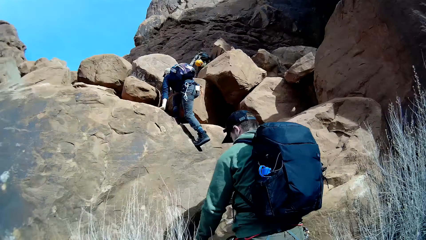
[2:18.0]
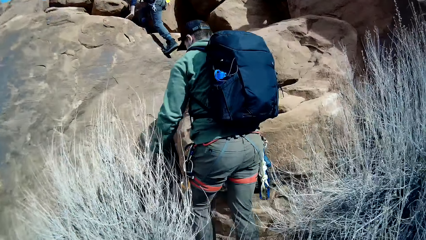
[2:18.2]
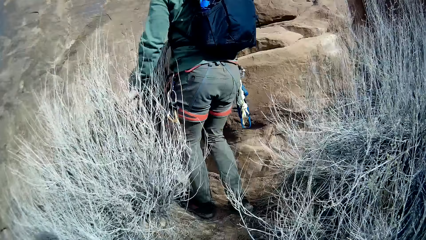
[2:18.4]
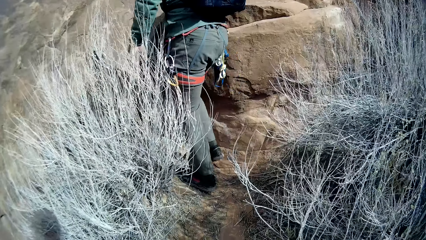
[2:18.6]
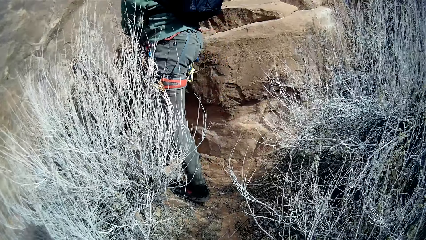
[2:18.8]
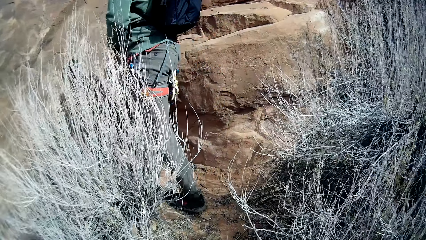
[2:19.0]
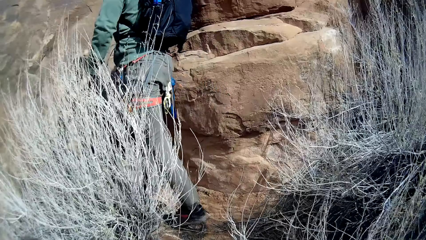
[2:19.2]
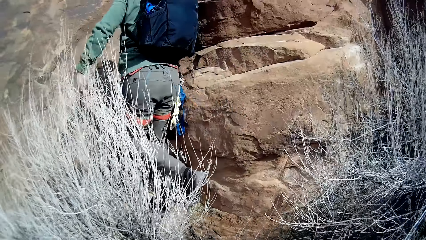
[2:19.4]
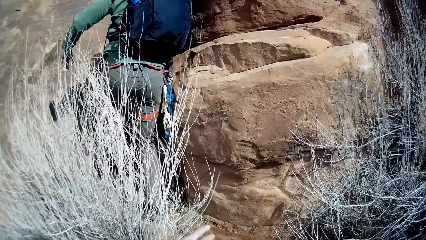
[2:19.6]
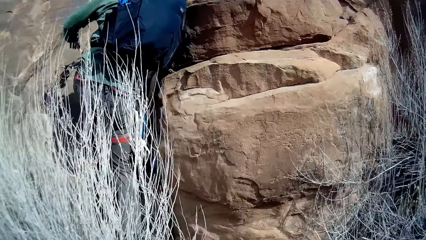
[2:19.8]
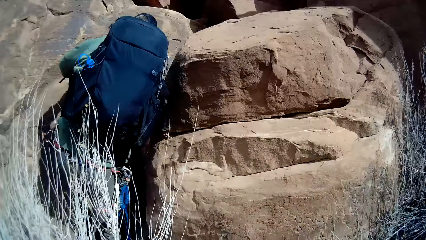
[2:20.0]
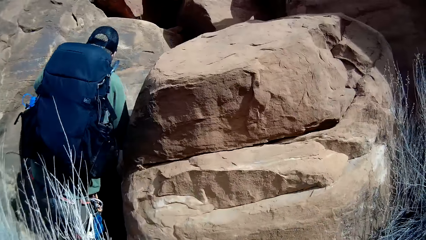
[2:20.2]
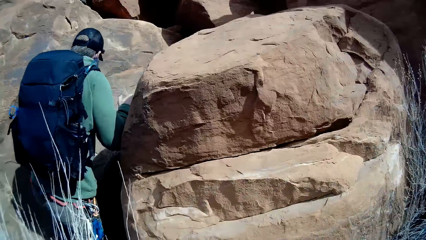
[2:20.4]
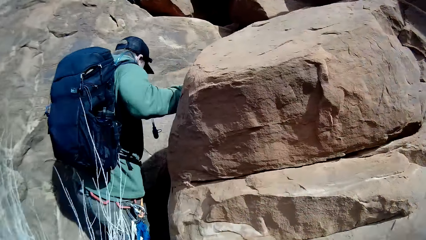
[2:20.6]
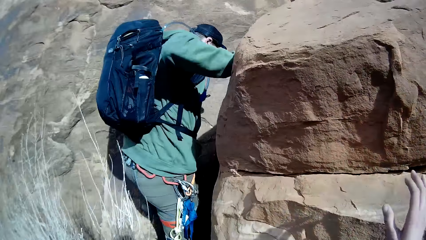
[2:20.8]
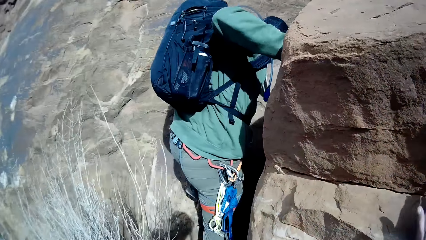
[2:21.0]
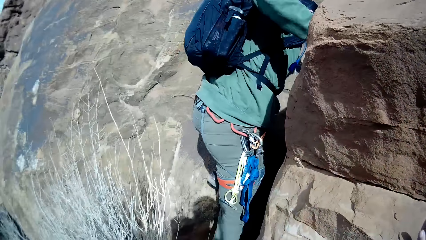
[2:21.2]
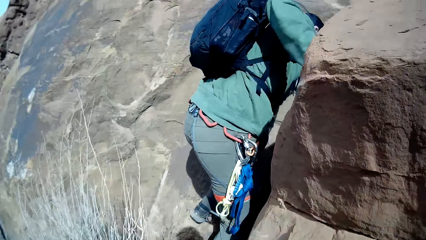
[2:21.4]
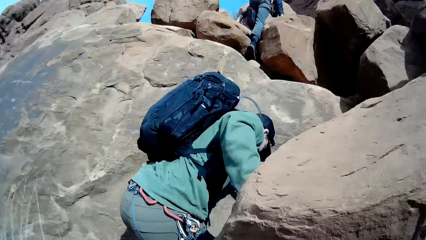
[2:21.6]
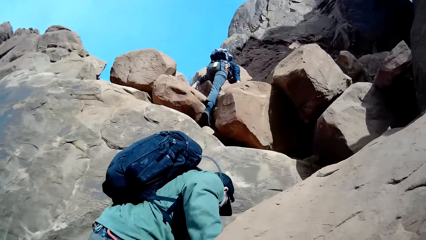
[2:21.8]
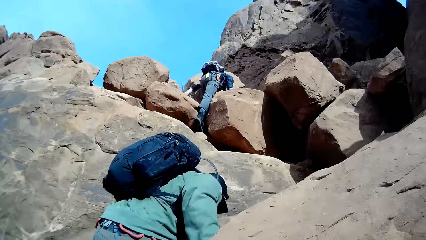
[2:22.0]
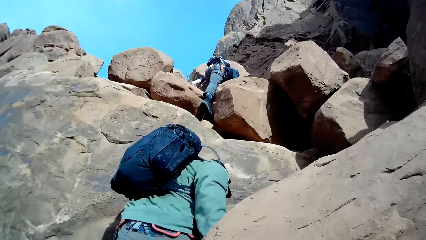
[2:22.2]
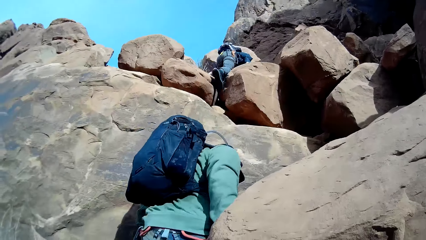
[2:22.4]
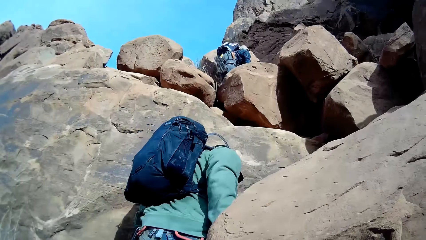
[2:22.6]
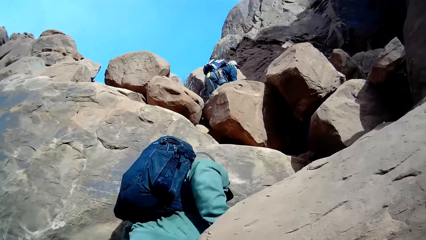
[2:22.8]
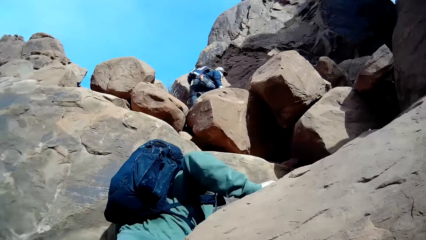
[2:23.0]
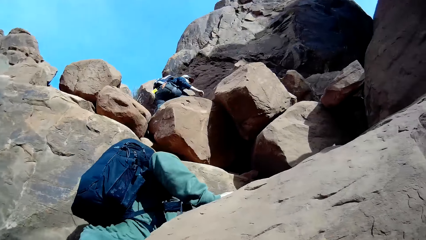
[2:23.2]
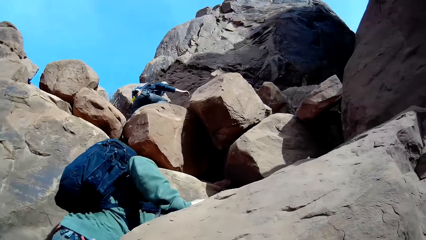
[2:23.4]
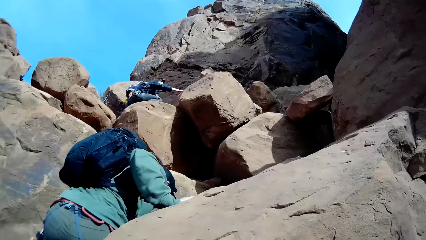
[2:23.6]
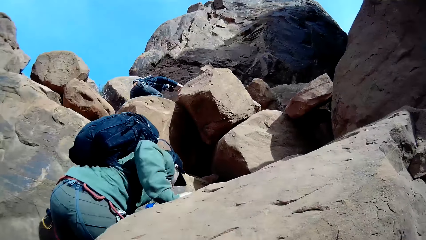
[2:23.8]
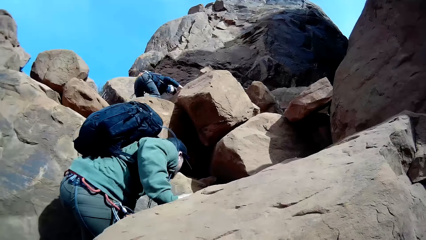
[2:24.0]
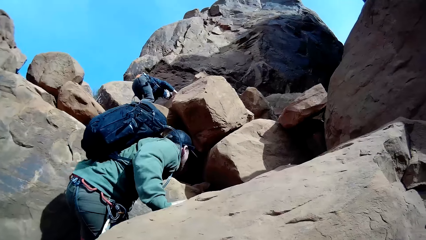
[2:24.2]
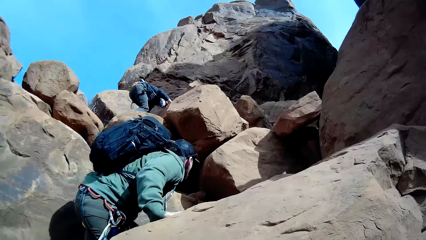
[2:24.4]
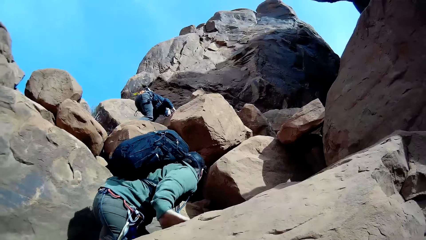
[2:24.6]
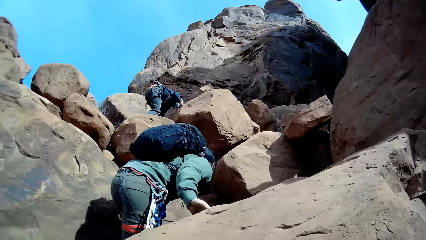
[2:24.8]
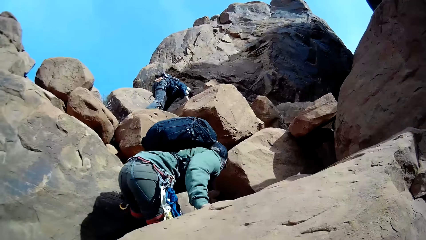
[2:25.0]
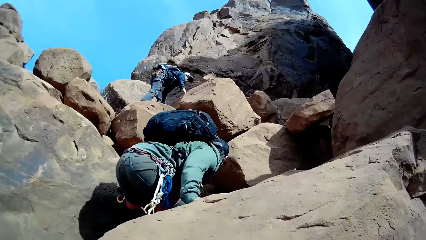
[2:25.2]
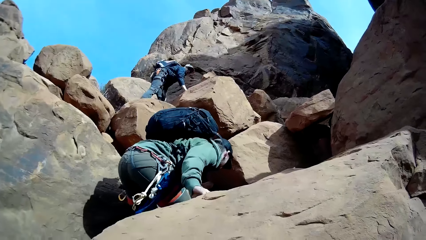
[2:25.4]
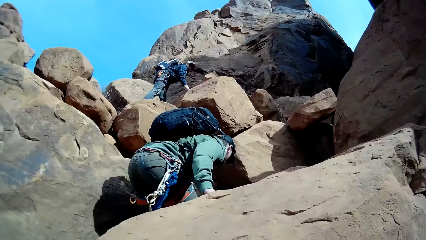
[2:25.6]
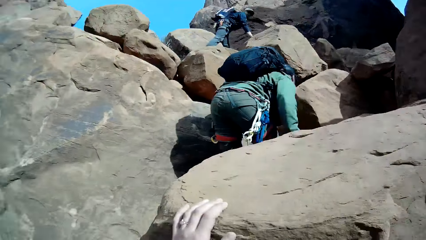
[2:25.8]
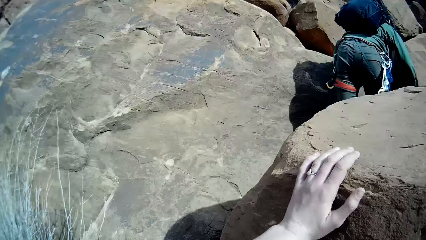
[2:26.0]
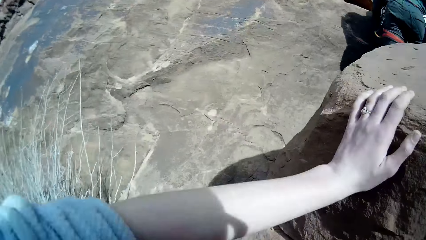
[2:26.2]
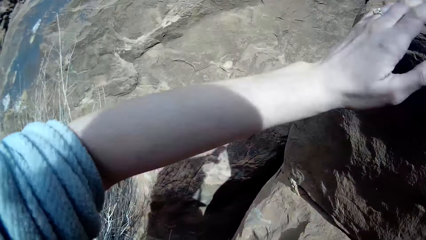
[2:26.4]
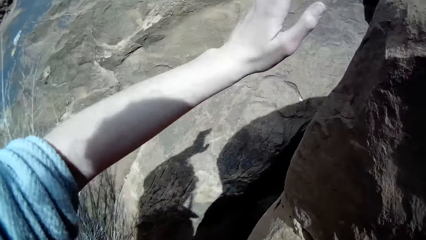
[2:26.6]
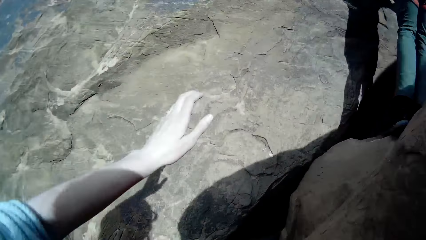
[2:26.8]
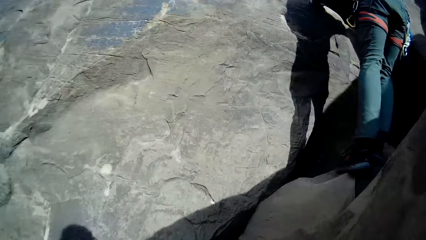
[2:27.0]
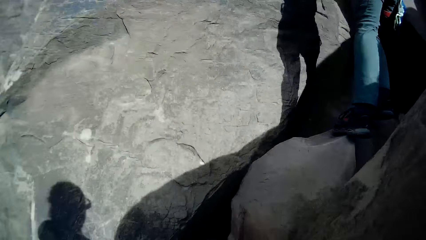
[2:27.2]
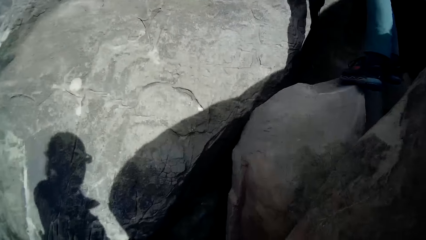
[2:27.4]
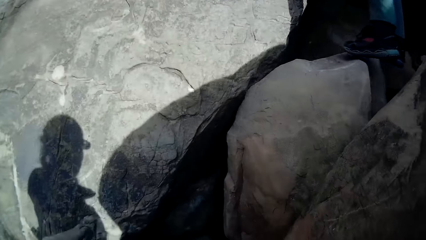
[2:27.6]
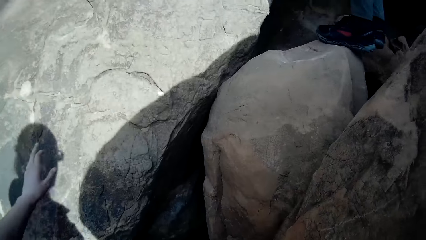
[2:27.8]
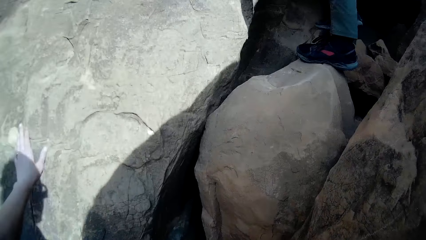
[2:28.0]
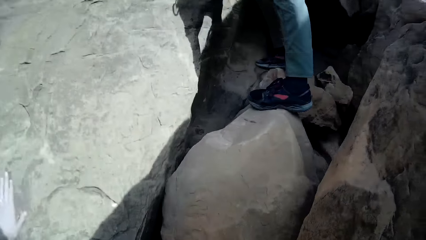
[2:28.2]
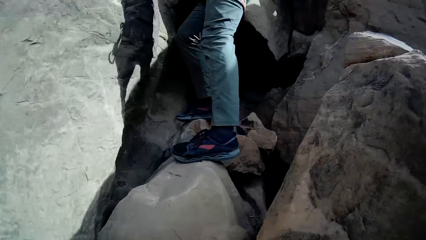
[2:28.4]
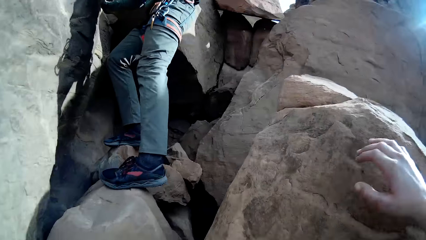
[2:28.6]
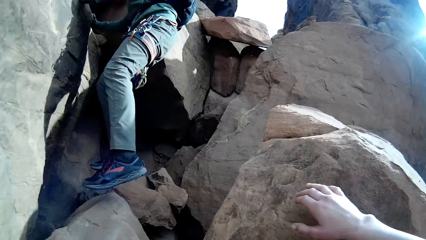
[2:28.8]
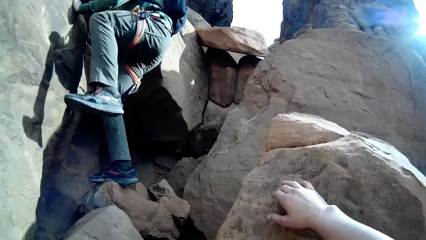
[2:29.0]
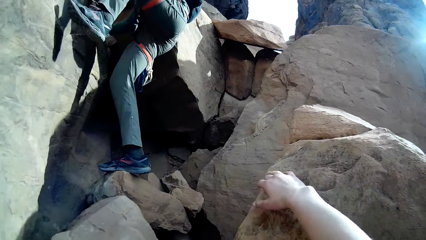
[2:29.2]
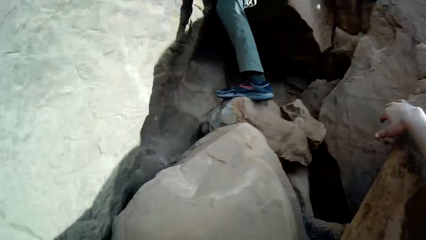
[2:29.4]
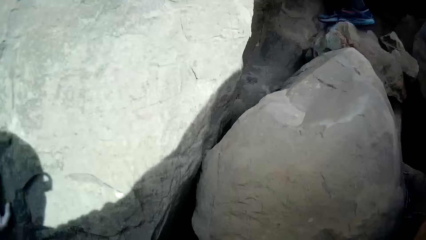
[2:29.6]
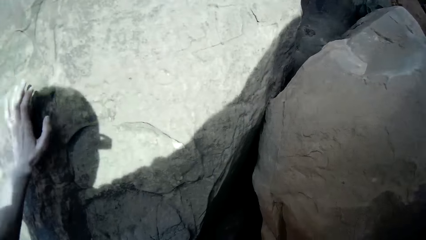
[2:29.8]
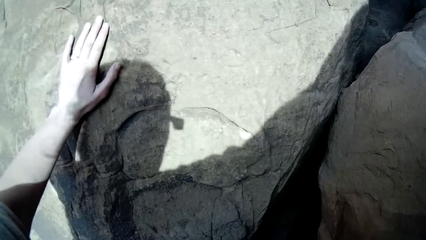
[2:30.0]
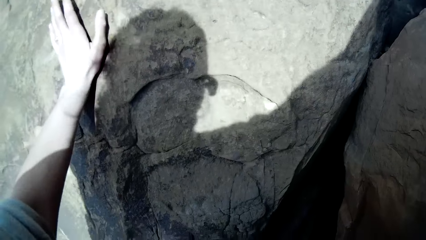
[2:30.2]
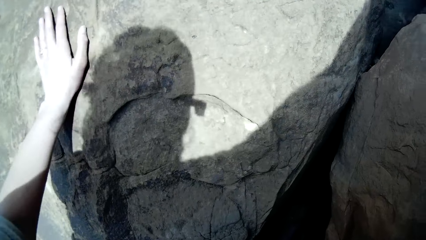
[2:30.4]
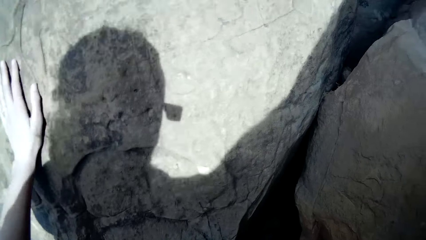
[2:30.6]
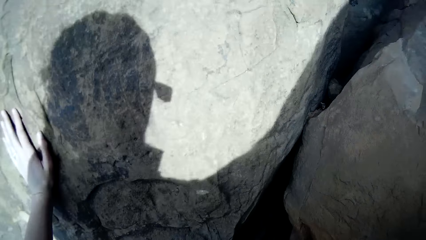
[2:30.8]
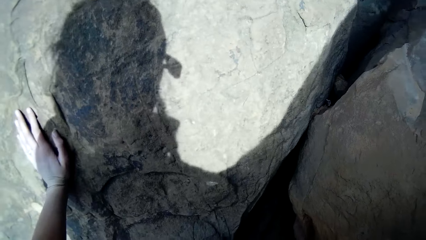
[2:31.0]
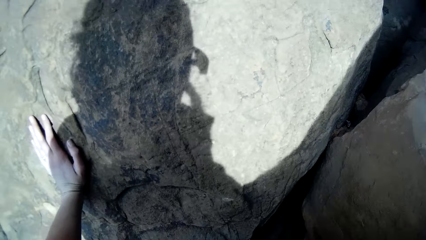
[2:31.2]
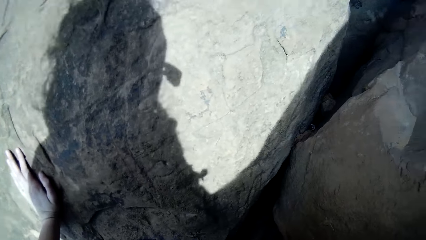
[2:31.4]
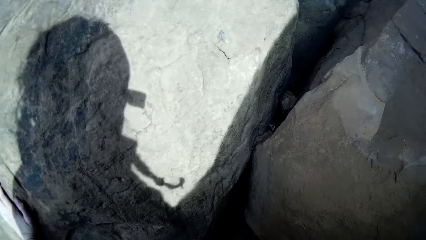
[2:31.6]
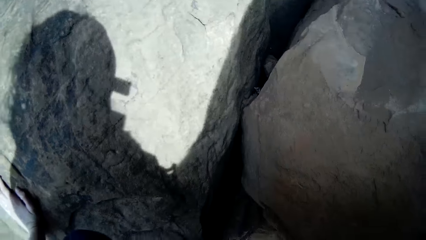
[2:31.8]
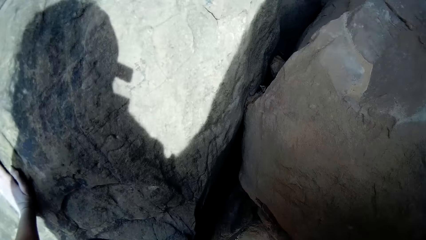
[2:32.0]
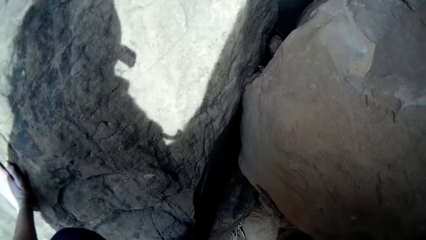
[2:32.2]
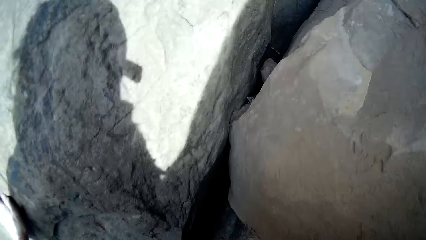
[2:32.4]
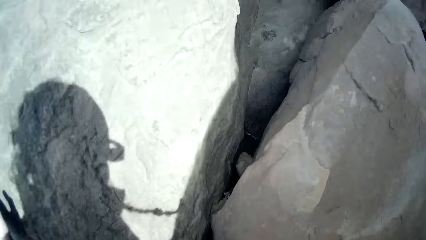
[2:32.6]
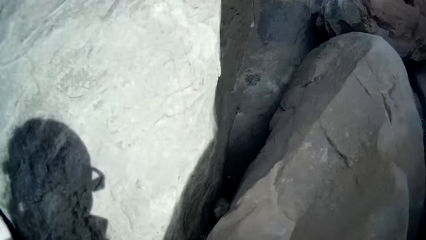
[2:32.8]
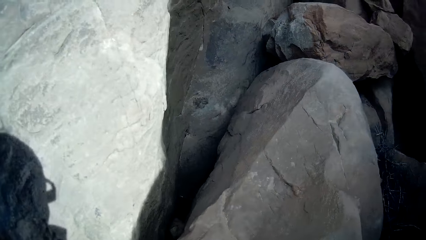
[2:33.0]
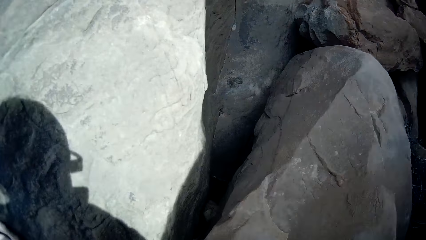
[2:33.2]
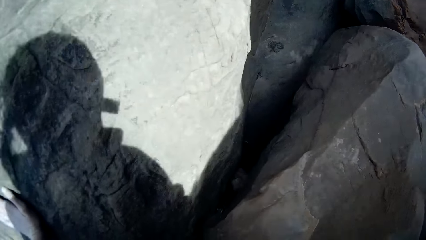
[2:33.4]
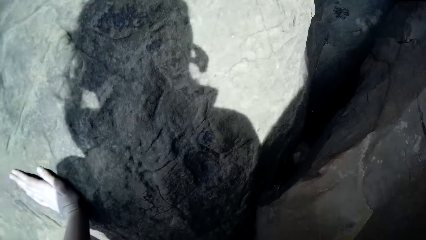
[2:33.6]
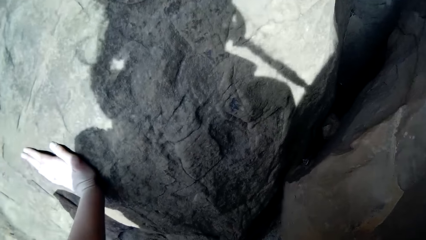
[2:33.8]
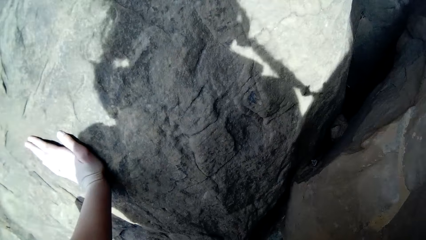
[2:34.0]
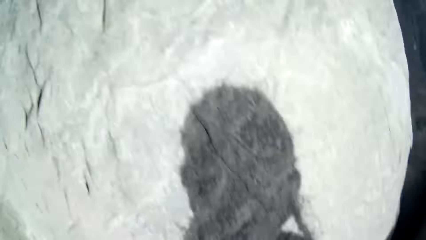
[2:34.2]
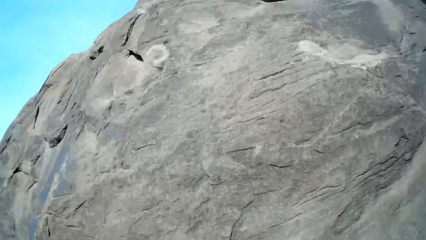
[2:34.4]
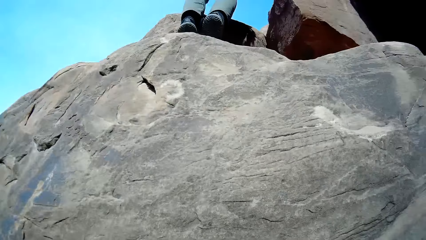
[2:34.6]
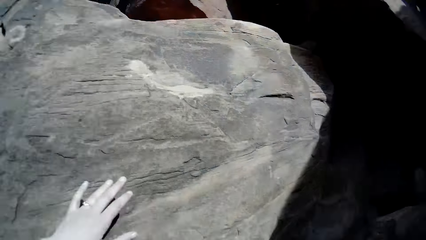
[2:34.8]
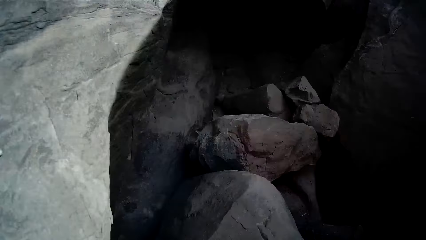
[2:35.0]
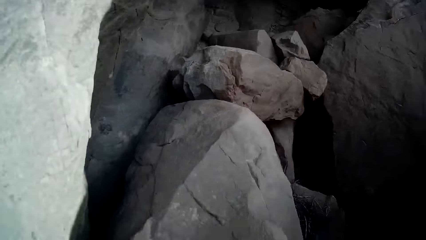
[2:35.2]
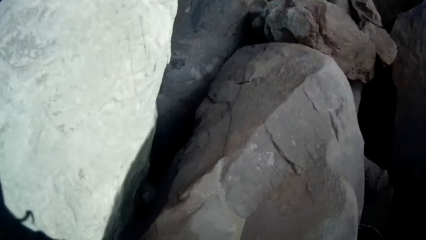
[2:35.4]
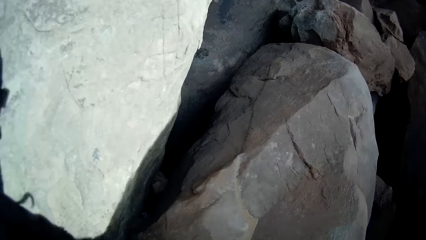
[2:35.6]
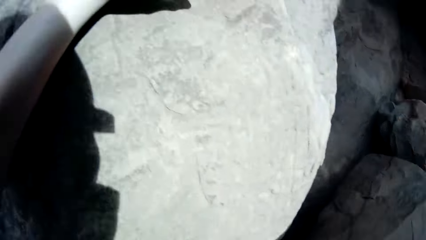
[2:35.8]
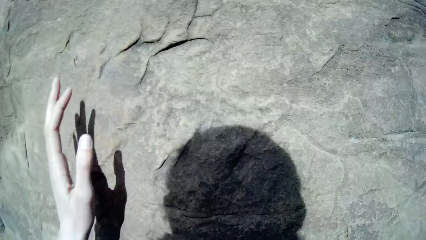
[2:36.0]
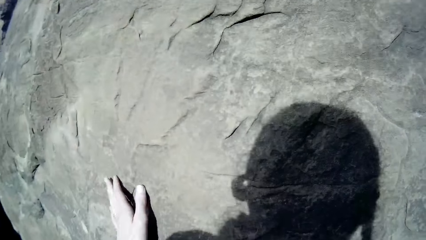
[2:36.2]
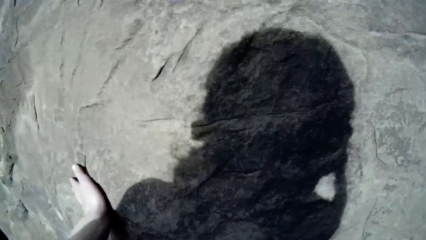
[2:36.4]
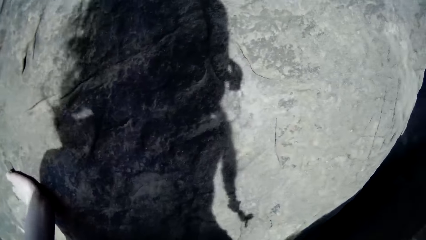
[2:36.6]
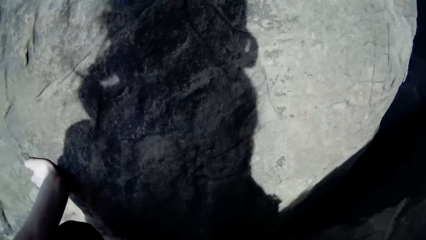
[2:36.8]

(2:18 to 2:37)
A person climbs the mountain. The camera wearer touches another rock with the left hand. They climb different rocks. They hold the rock.
